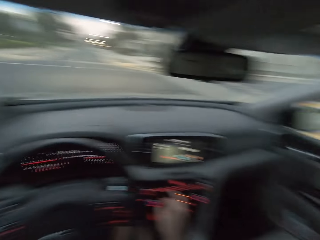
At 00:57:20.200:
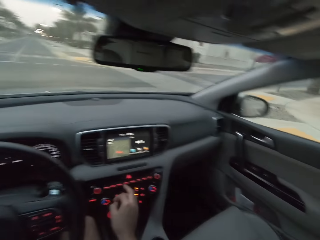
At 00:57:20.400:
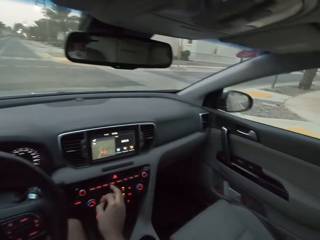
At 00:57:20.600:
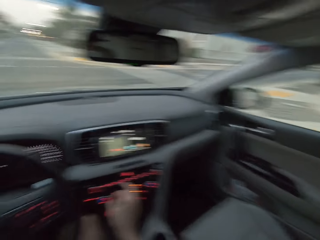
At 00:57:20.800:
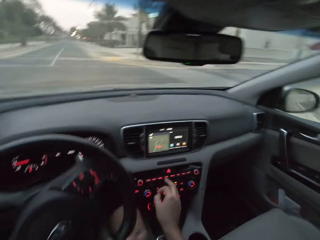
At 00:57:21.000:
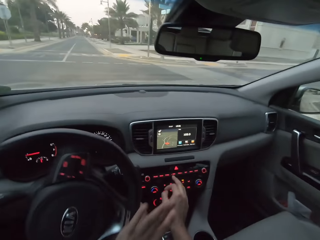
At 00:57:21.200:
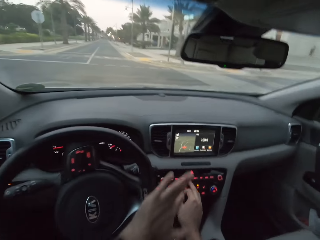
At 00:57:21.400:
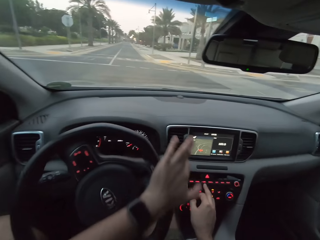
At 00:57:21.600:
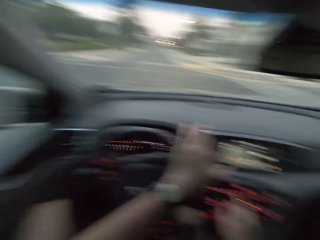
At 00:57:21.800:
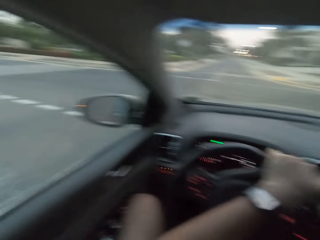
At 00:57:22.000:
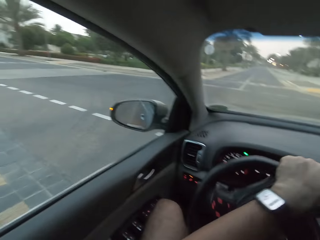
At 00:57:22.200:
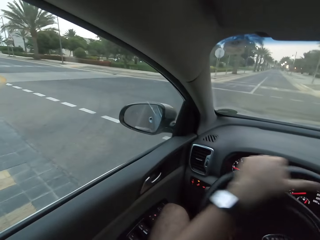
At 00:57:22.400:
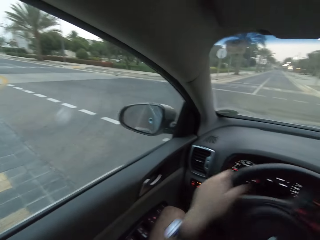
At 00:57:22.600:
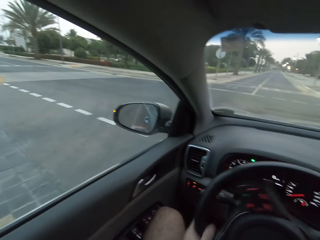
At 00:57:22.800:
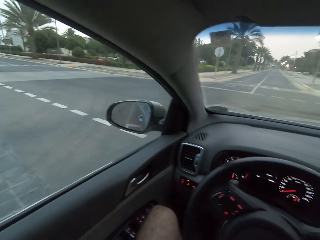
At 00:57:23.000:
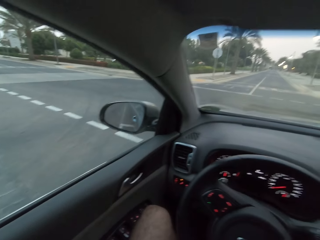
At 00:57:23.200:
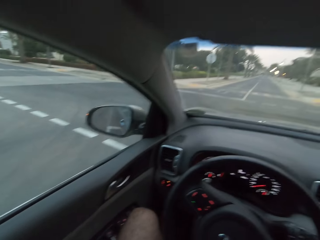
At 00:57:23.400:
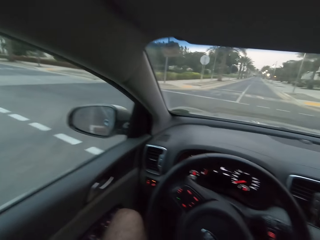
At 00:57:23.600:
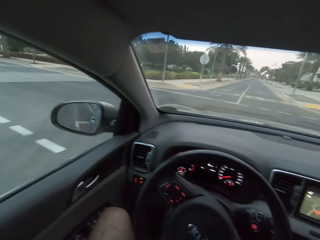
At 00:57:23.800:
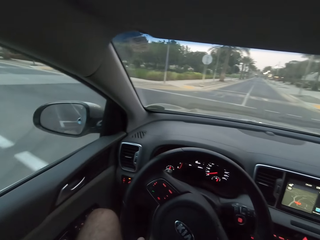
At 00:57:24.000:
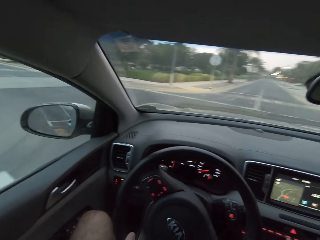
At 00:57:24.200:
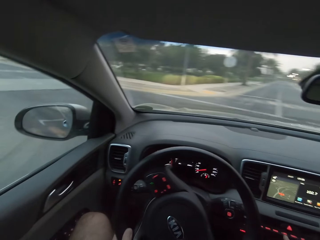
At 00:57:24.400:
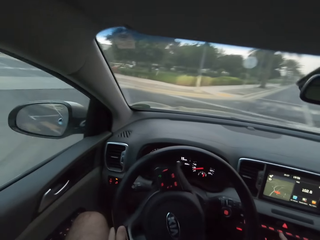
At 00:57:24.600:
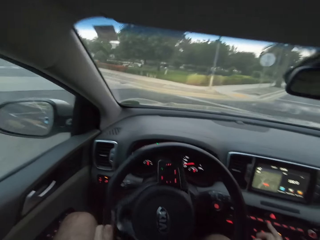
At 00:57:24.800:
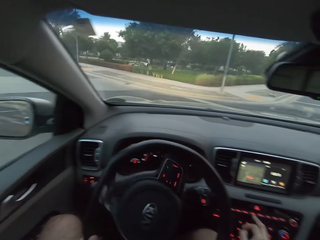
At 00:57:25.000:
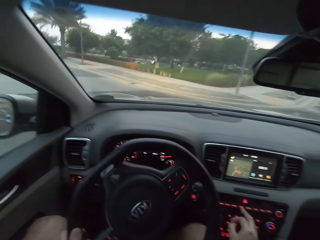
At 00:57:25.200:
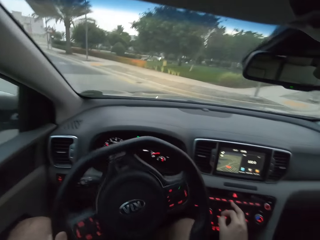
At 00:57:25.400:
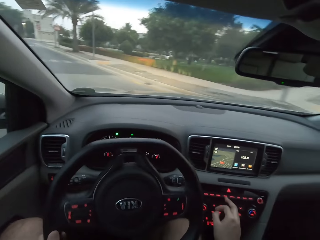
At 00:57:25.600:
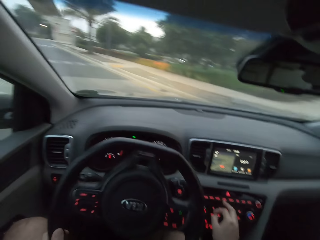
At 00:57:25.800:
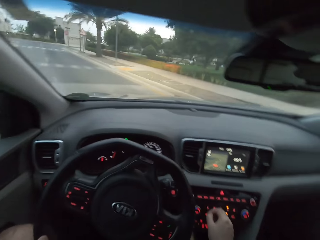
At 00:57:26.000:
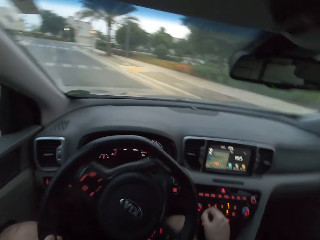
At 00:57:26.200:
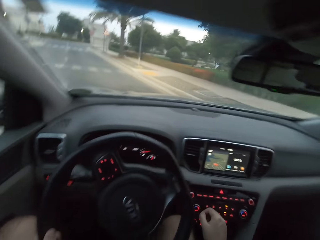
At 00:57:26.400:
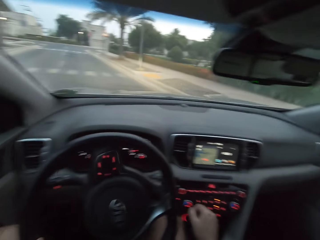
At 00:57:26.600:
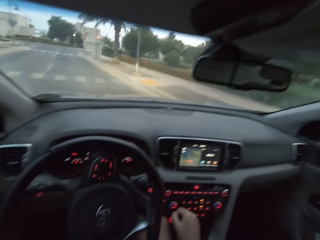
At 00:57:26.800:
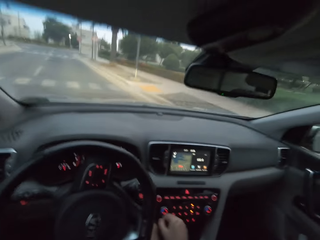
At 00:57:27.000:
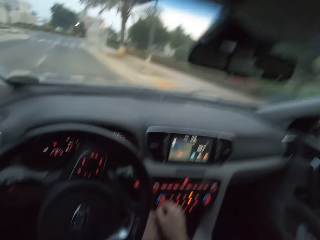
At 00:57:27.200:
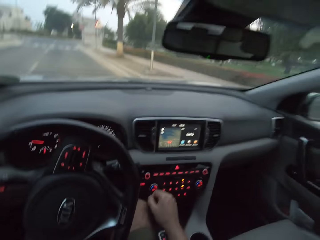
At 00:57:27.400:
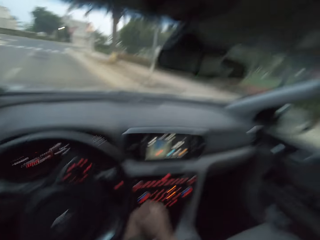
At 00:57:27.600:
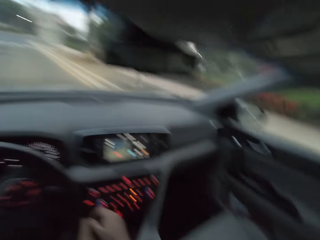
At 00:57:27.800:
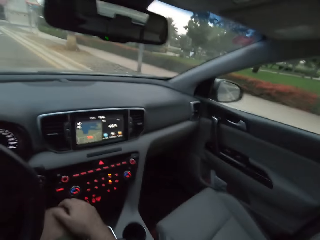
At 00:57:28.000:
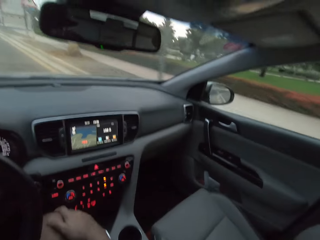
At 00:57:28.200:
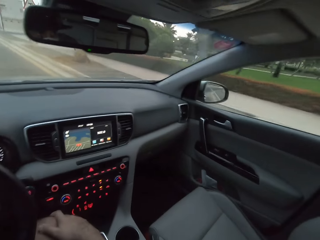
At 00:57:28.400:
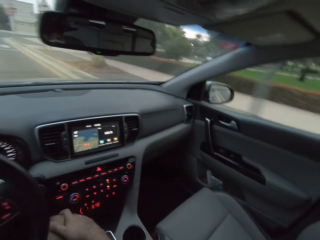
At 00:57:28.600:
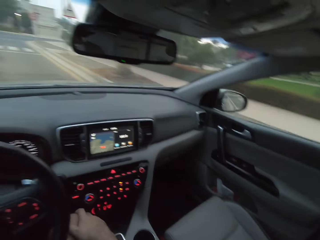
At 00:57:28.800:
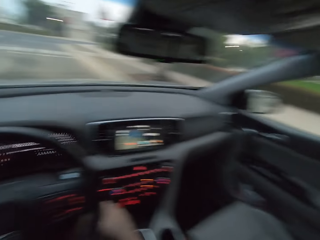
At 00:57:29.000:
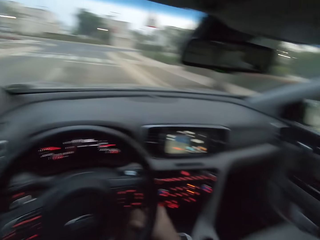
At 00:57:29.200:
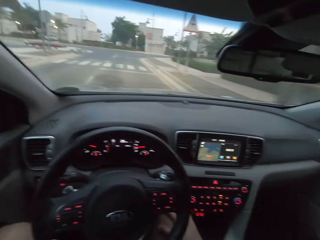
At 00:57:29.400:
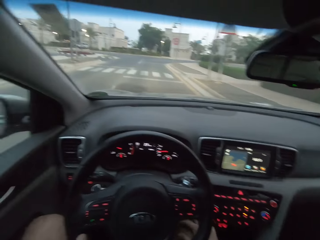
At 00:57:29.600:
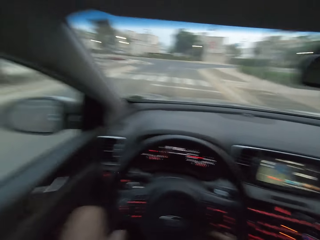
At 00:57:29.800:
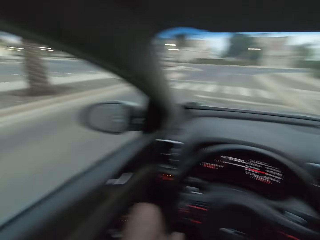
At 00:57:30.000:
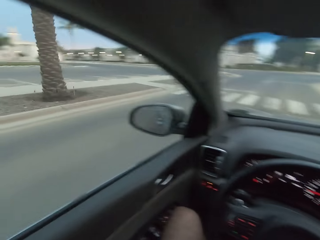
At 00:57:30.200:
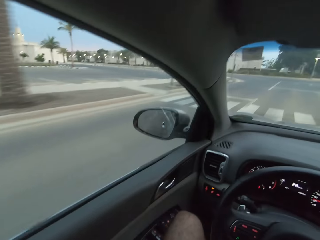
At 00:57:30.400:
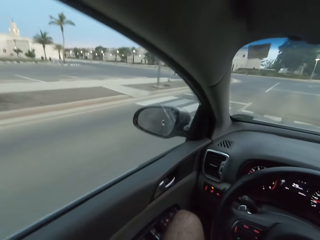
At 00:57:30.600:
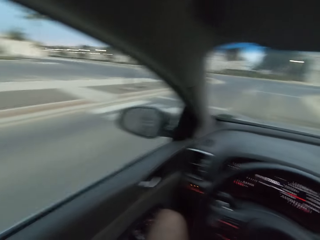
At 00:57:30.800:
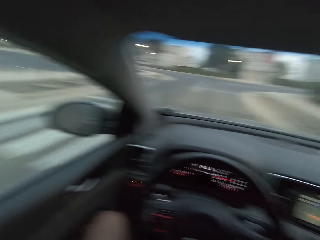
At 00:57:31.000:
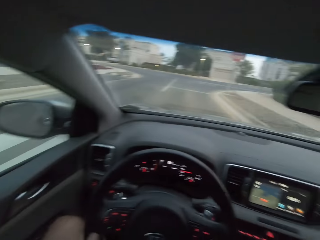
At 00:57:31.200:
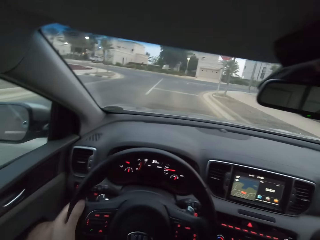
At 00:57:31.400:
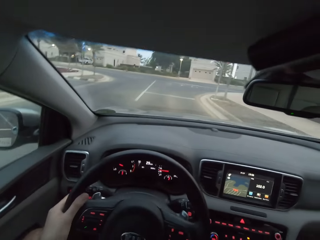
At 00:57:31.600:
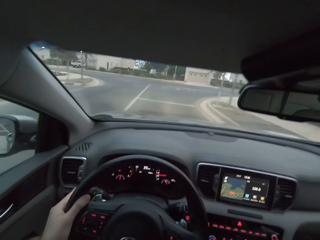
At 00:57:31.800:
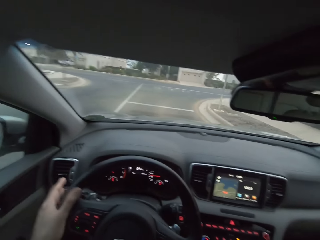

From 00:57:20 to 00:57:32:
The camera wearer looks around the road. They stop at a junction. They drive a car on the road. They turn left at the junction. They spin the steering wheel to the right.

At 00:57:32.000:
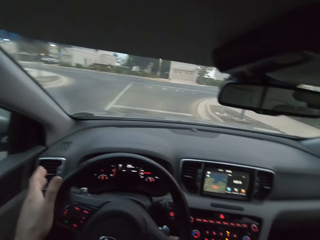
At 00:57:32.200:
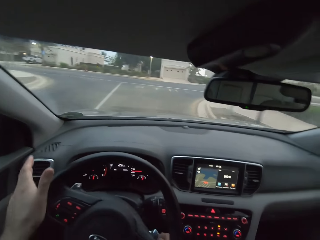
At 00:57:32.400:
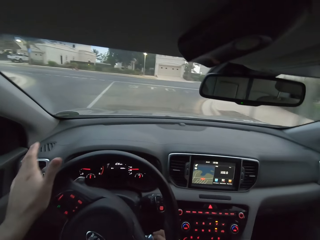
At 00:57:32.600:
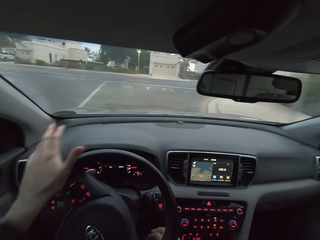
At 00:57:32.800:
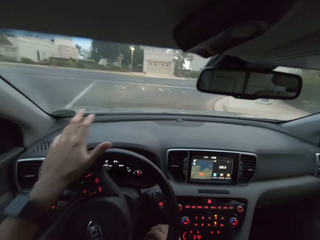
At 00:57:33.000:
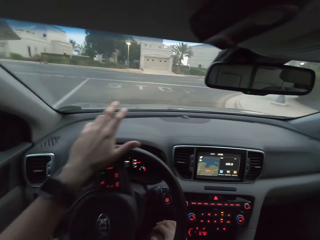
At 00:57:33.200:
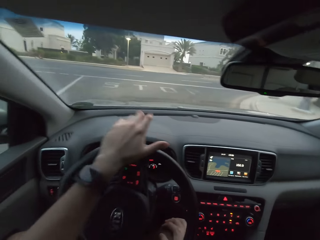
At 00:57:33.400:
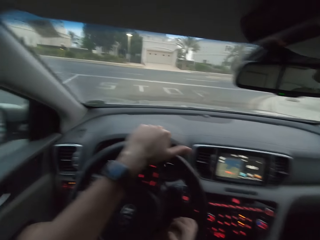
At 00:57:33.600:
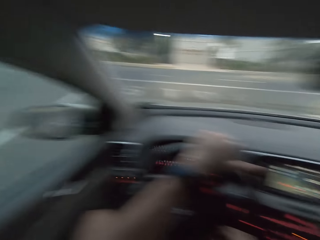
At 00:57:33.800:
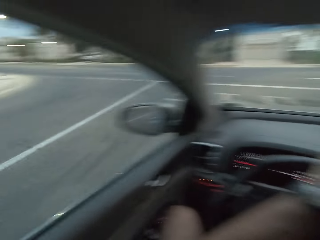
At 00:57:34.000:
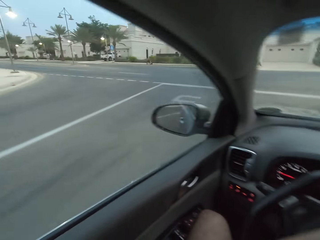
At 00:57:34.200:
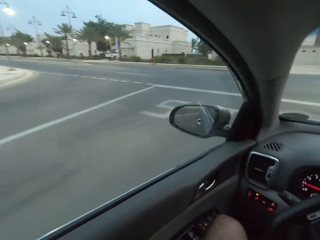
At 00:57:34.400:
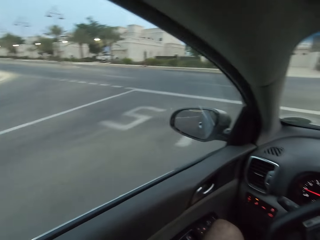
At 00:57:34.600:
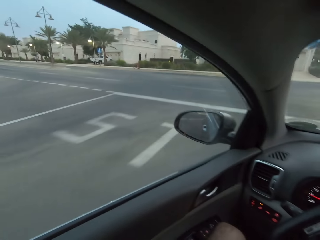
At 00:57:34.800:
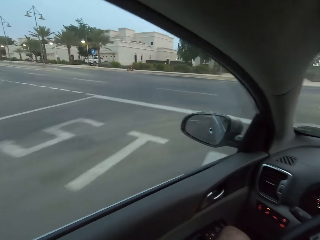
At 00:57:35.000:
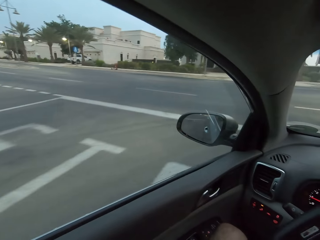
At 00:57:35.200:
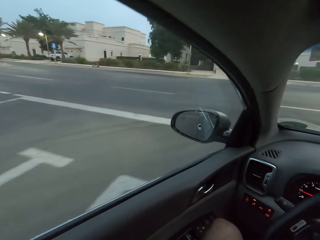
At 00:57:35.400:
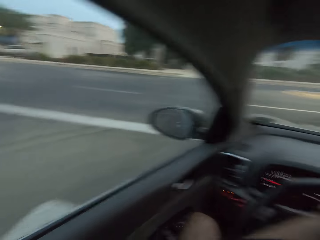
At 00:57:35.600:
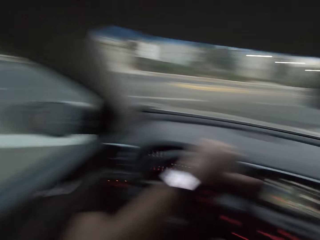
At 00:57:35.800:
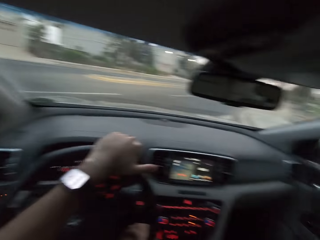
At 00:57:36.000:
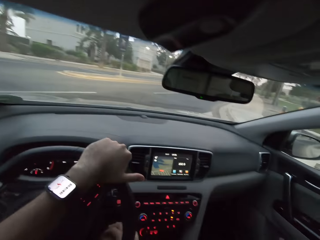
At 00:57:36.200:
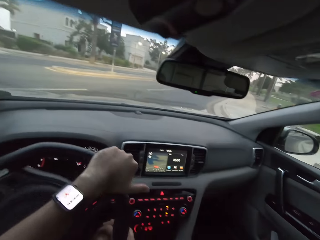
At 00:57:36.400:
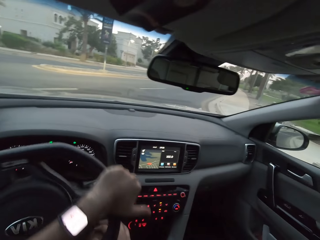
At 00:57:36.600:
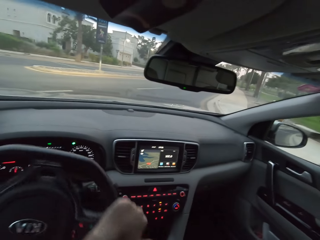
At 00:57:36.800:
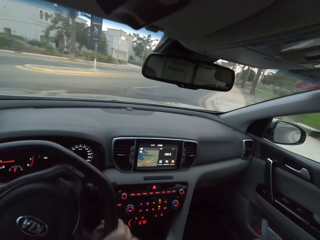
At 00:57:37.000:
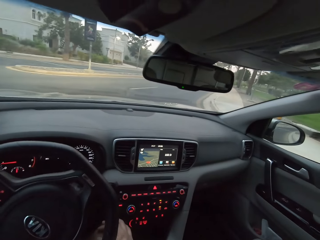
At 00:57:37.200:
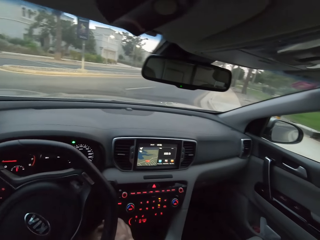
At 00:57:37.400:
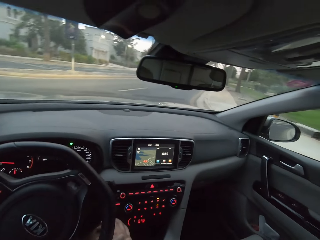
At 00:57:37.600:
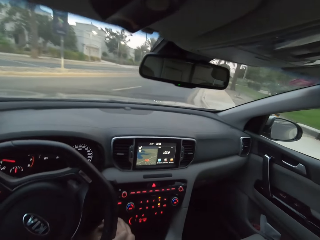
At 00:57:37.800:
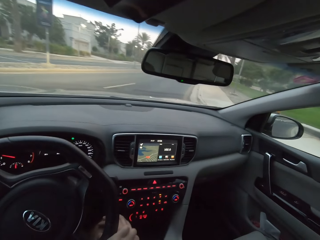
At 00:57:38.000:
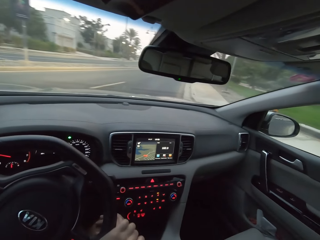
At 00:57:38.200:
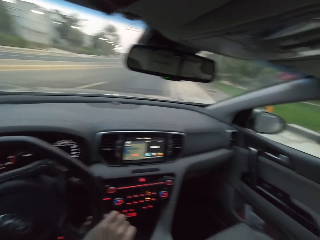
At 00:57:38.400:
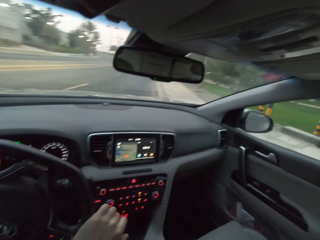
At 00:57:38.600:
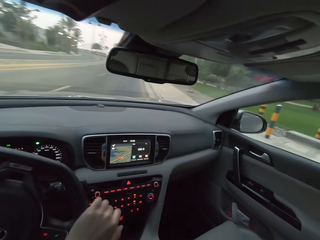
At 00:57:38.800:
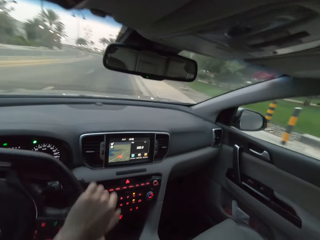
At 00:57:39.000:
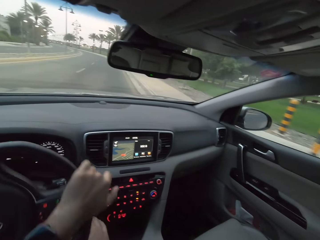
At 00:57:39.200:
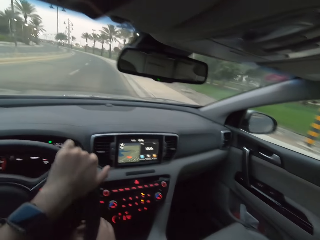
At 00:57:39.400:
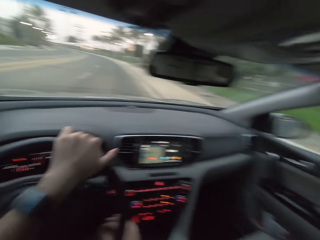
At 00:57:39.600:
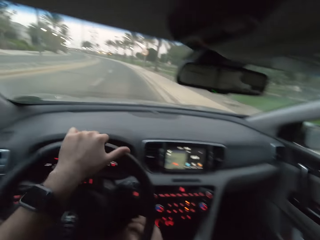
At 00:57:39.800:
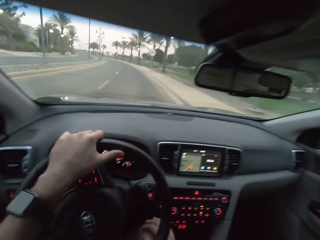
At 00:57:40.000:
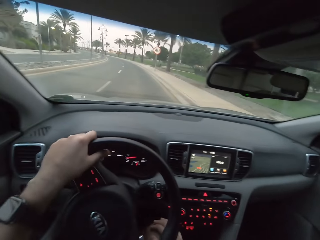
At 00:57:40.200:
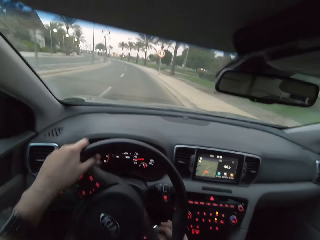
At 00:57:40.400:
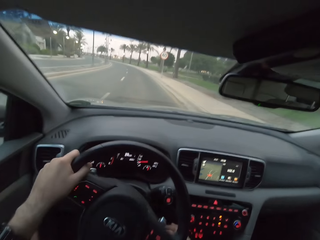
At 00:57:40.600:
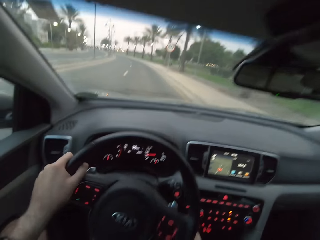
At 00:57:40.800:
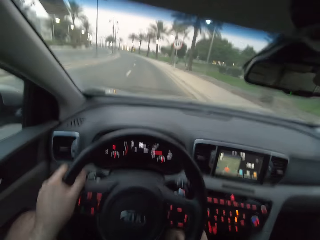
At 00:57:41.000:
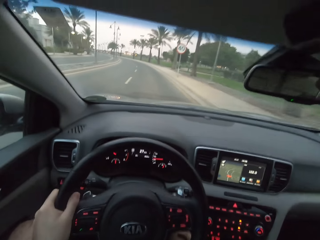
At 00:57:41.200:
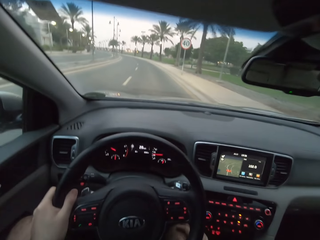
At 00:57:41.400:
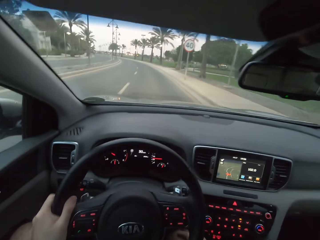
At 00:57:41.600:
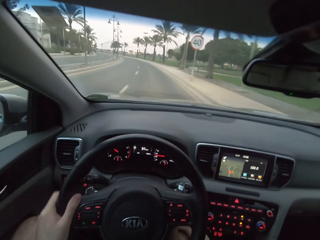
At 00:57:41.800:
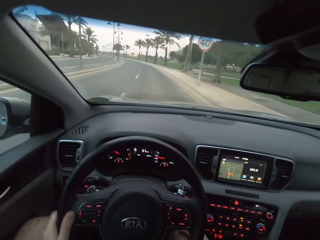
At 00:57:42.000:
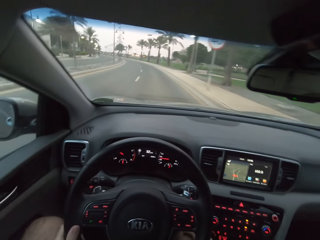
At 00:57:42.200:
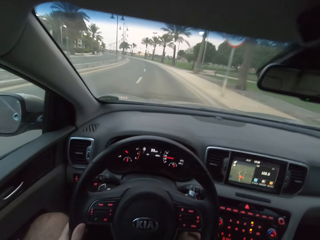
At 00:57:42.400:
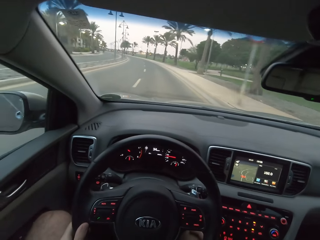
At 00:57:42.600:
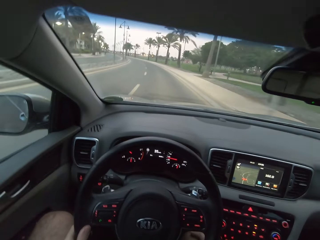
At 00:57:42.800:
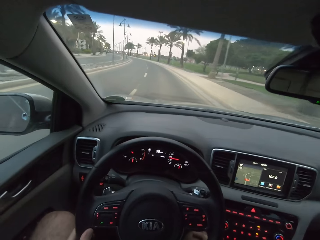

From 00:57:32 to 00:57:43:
The camera wearer turns right at a junction. They spin the steering wheel to the left.
